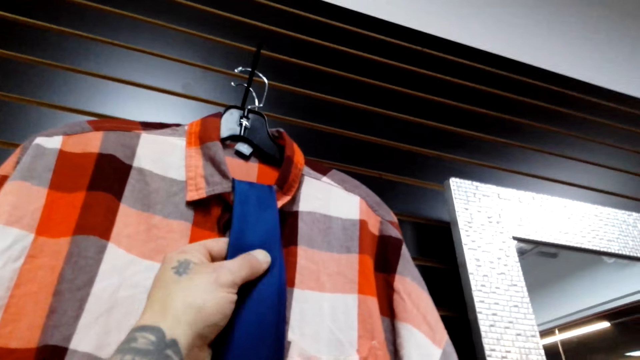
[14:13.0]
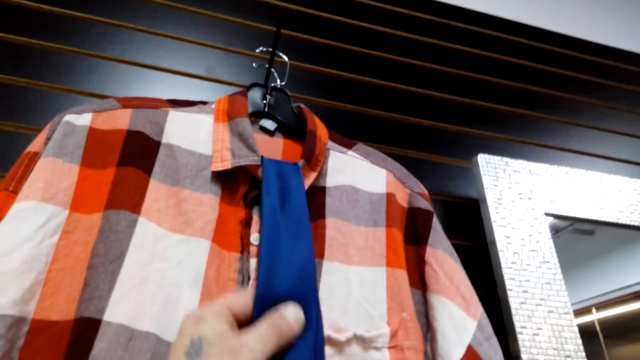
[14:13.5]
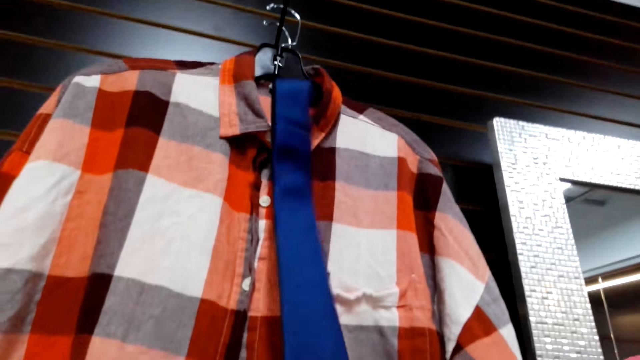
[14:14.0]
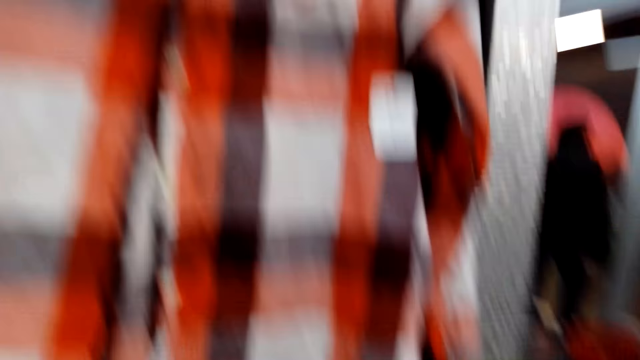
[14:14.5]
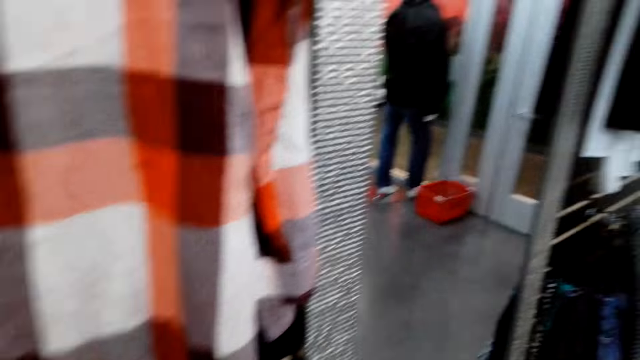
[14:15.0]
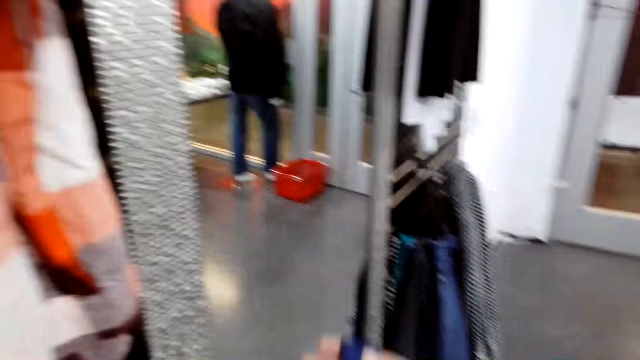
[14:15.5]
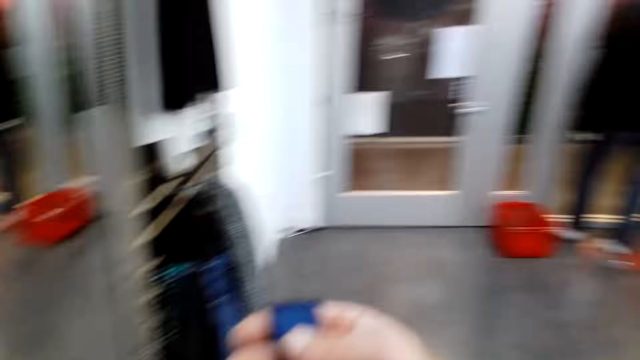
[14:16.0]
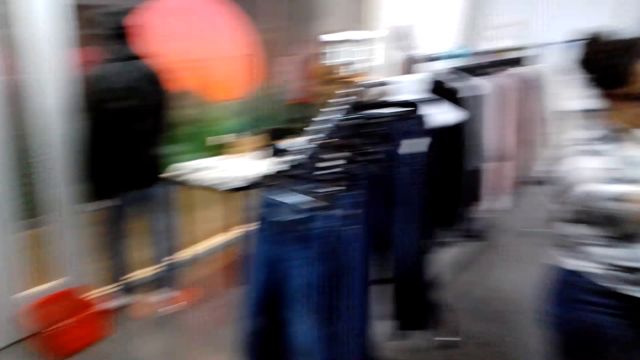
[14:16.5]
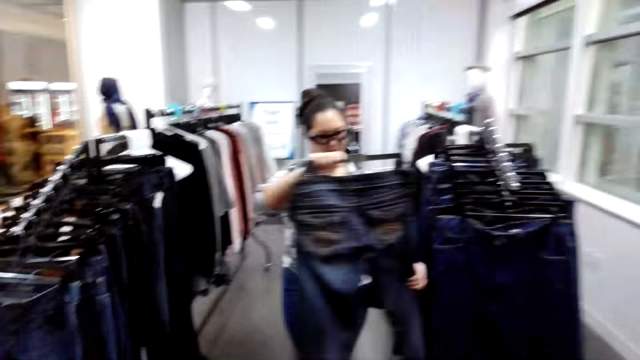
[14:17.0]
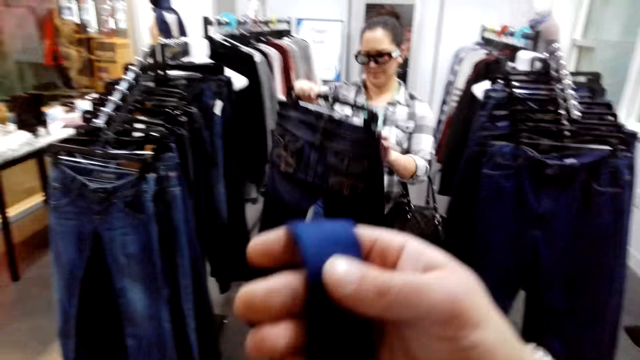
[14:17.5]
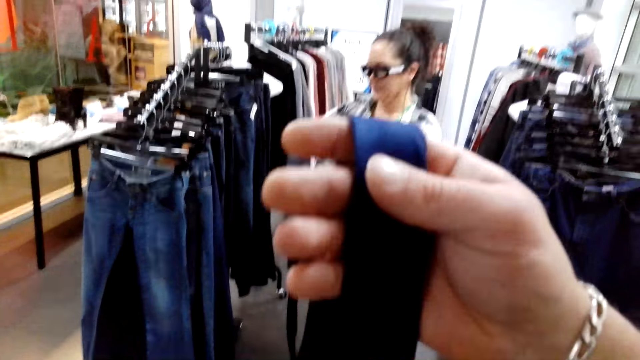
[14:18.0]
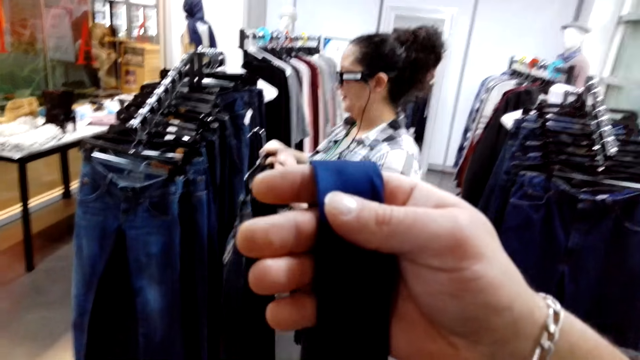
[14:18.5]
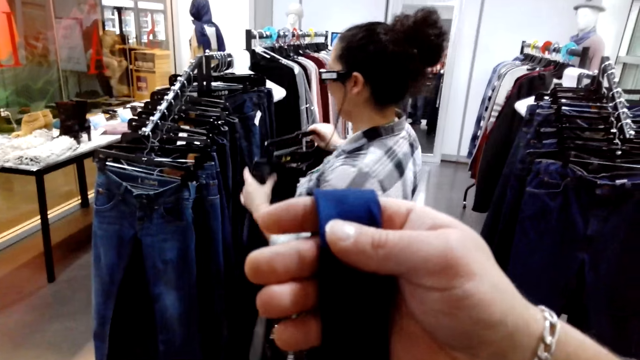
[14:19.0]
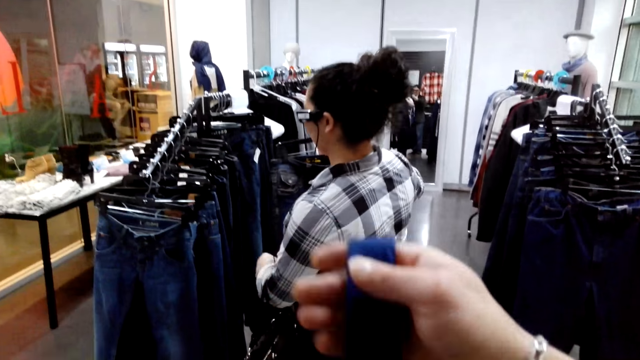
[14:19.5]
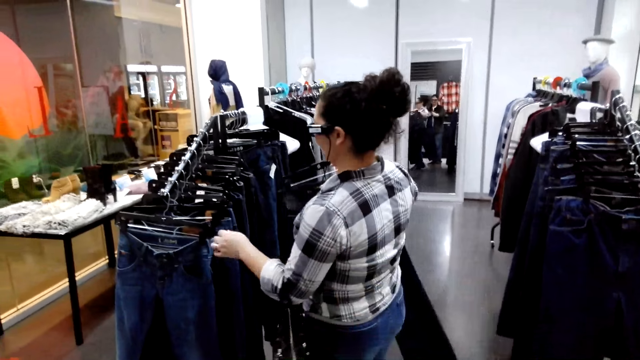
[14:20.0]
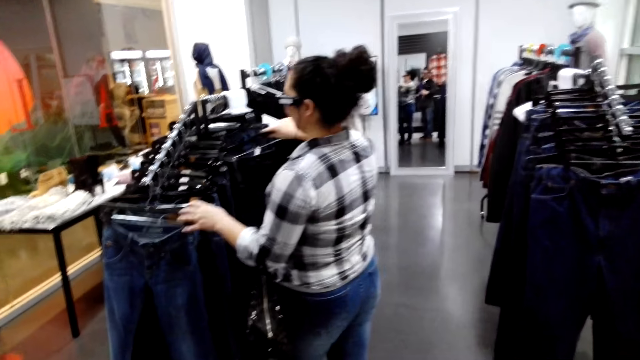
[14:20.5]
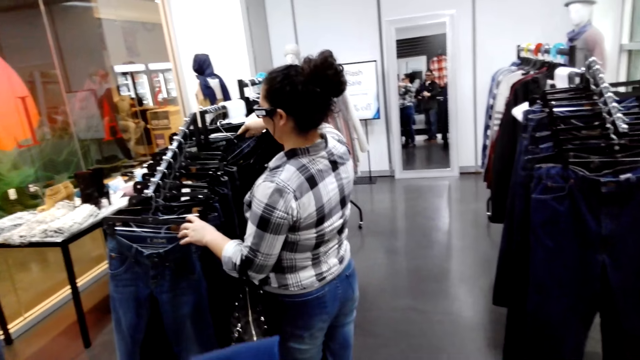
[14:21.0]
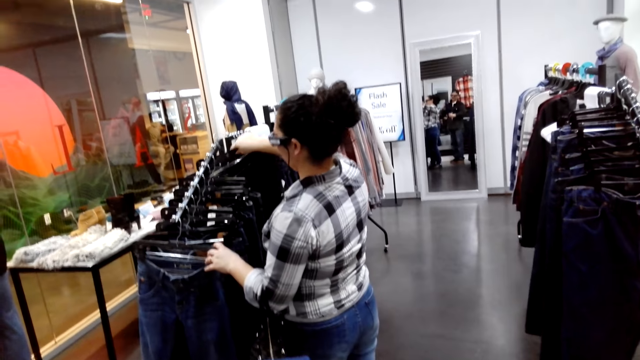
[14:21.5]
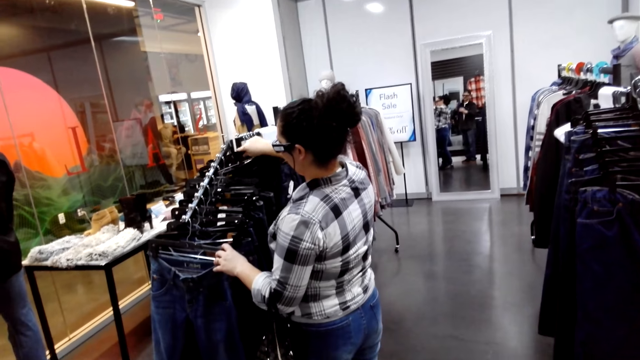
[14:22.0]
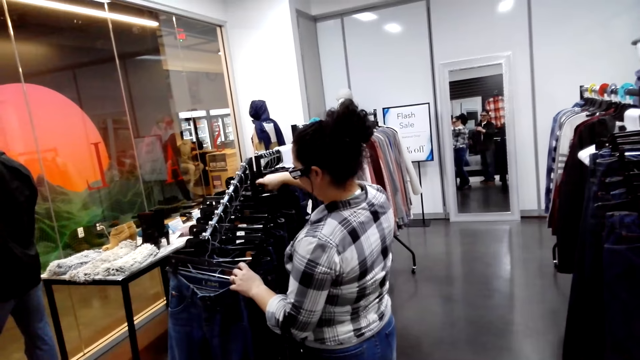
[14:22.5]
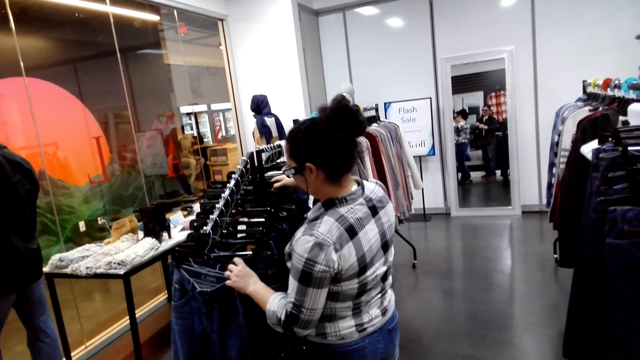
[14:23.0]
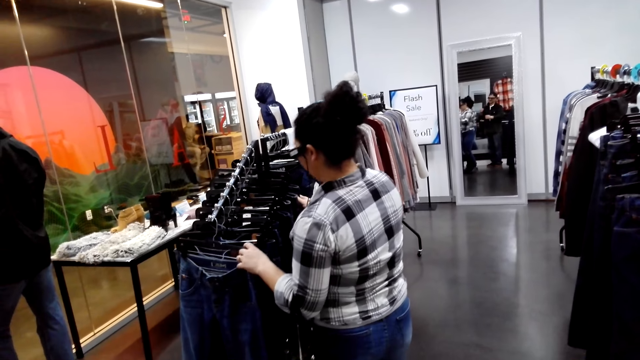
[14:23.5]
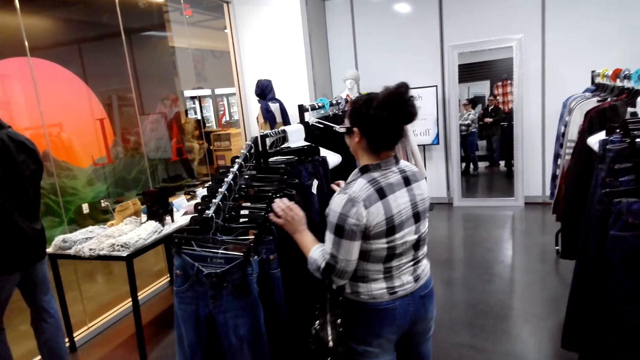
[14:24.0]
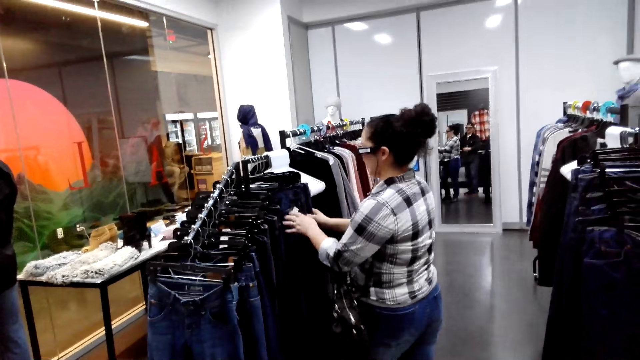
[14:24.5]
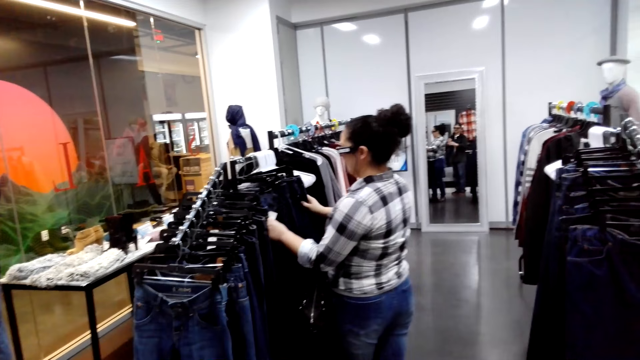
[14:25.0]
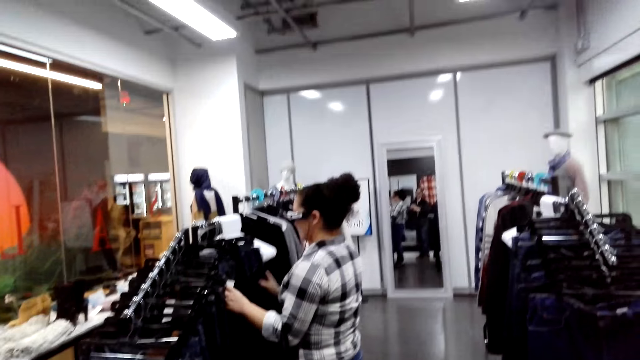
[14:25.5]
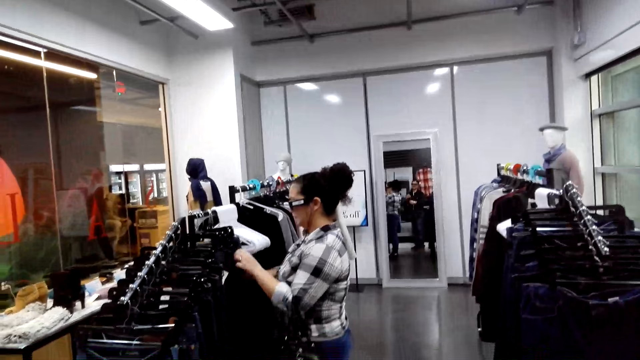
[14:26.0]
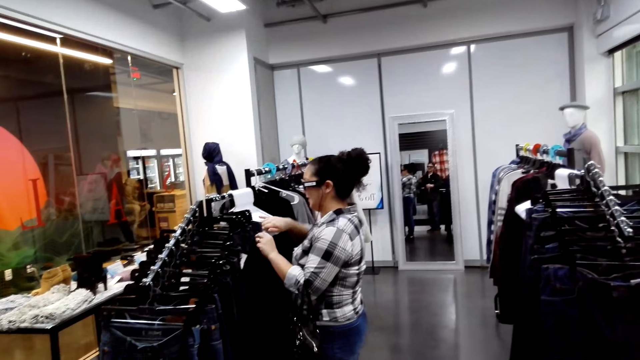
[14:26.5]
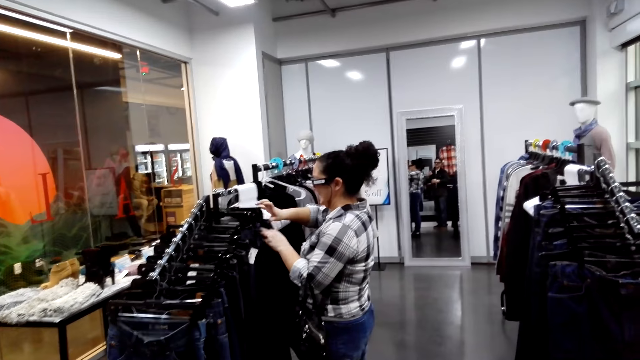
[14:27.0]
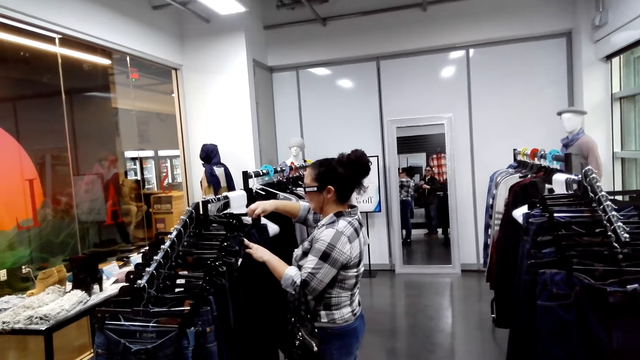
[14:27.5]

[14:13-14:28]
The camera wearer takes out a tie from the shirt. They look at the tie. A person holds a trouser. The camera wearer turns around. The person returns the trouser on the cloth rack. The person touches other trousers on the cloth rack. The camera wearer looks on in the room.

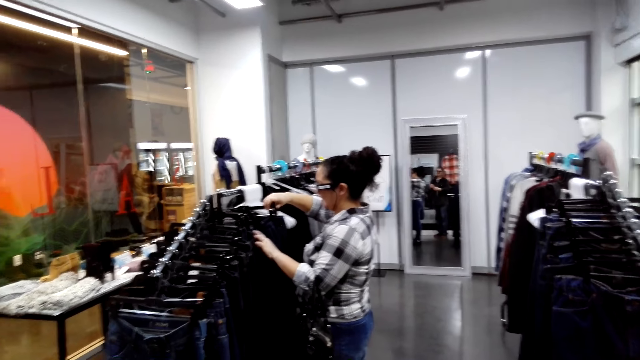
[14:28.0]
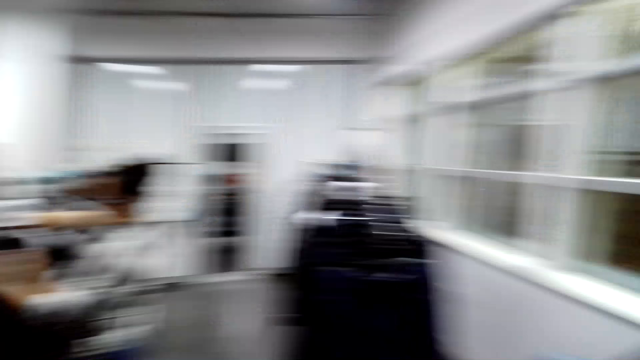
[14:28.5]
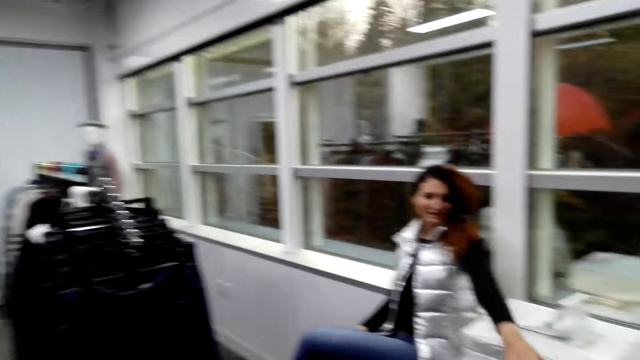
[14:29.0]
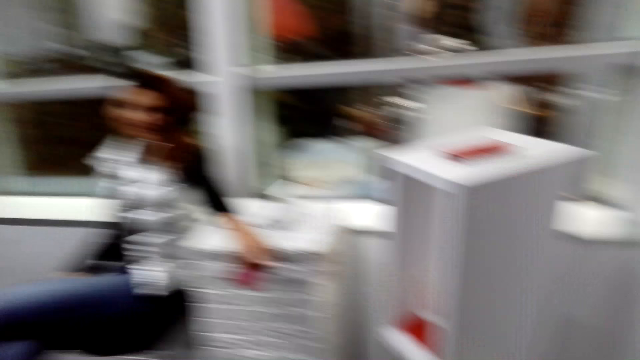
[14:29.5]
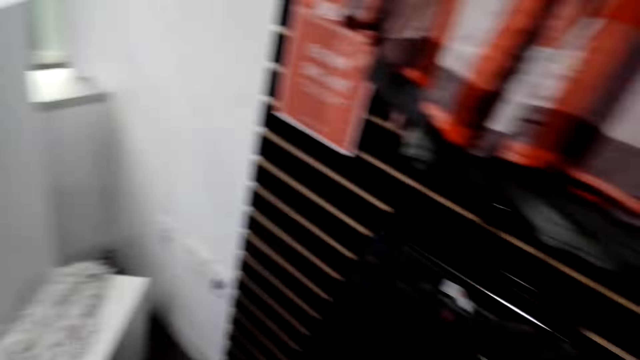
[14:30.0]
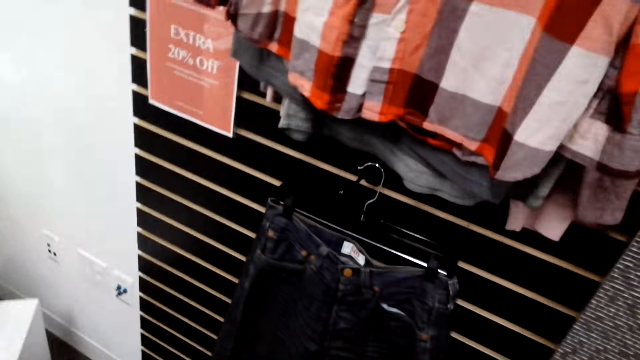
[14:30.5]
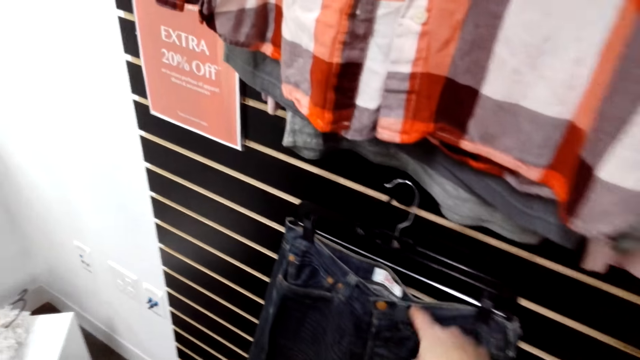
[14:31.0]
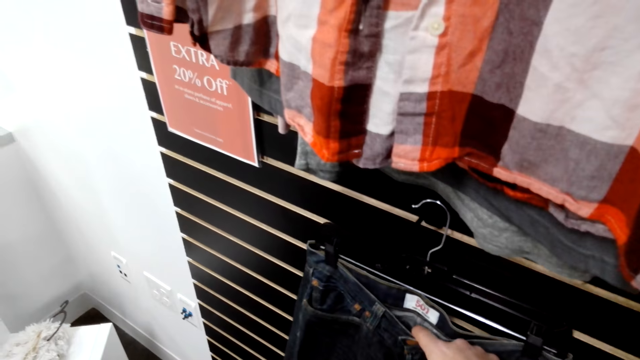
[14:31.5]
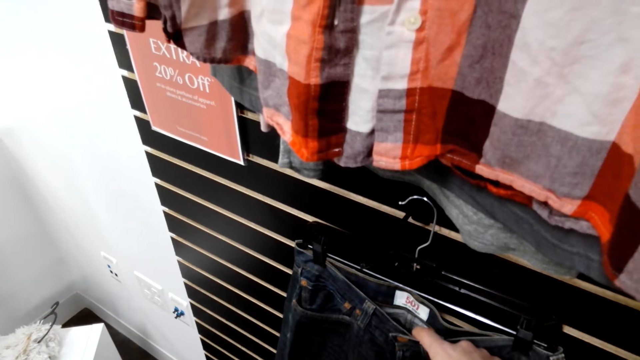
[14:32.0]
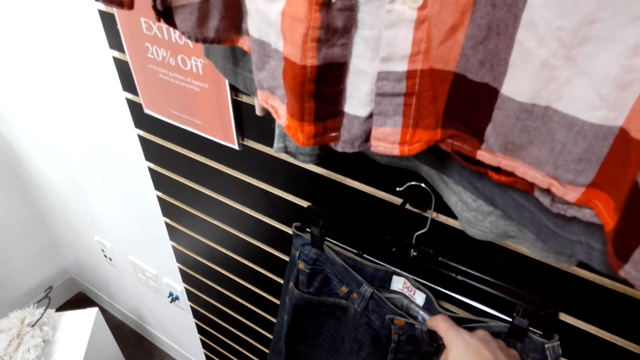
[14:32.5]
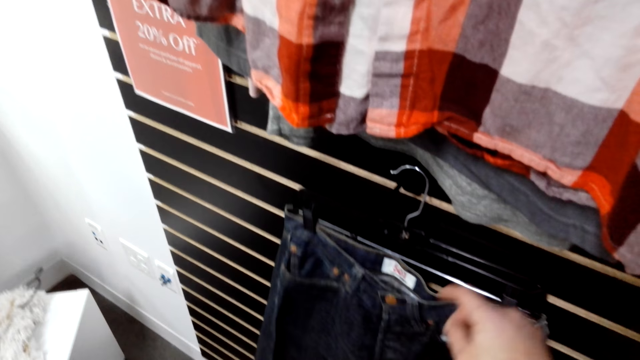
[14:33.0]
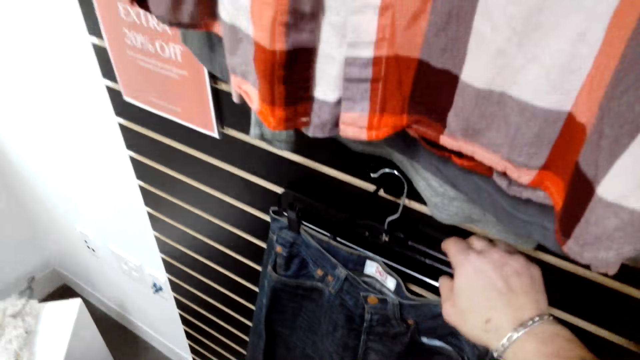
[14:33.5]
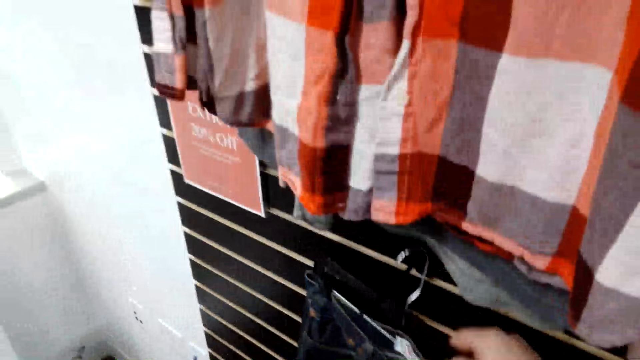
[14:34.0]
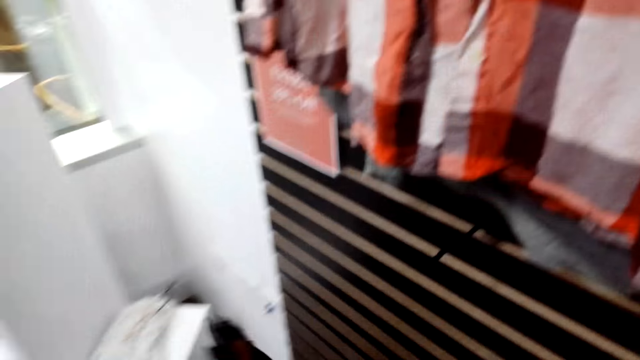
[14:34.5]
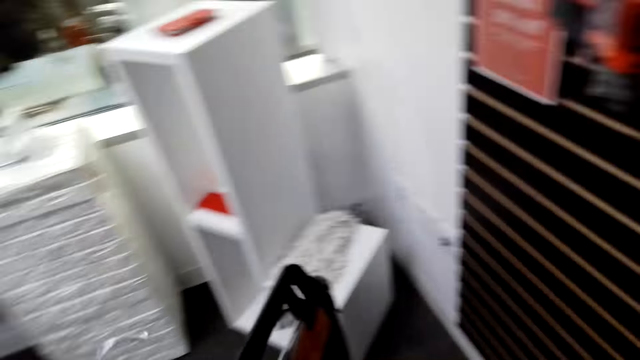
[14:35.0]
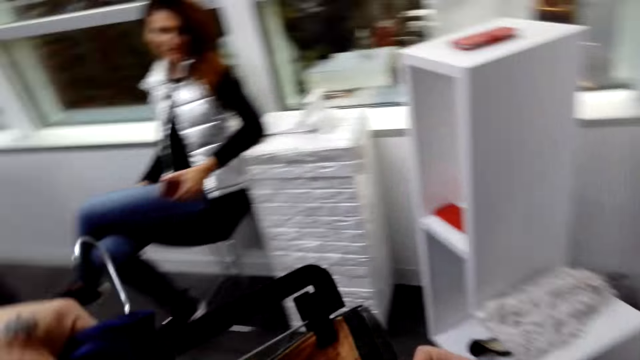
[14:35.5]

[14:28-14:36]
The camera wearer turns around. They take out a denim trouser from the cloth rack.
